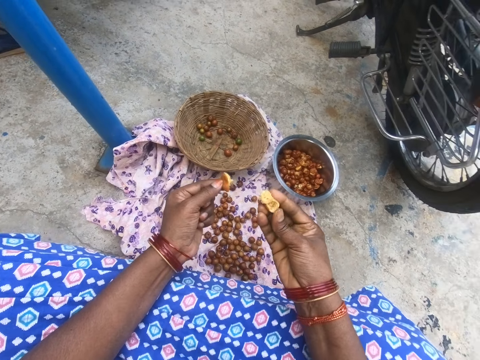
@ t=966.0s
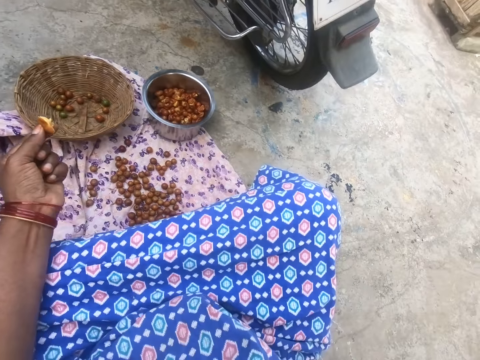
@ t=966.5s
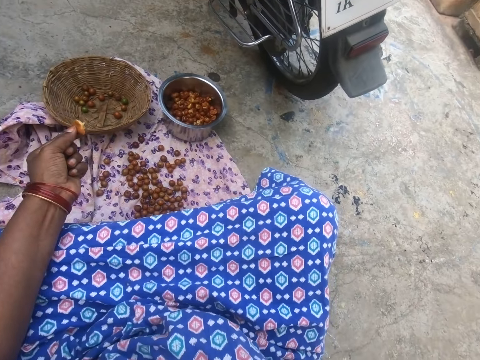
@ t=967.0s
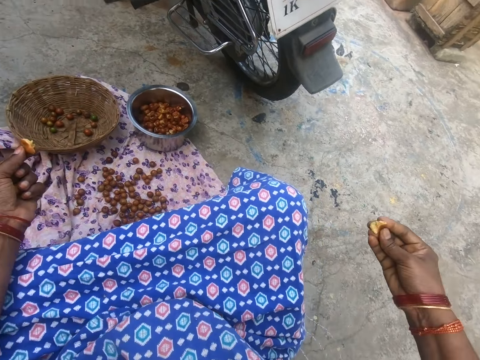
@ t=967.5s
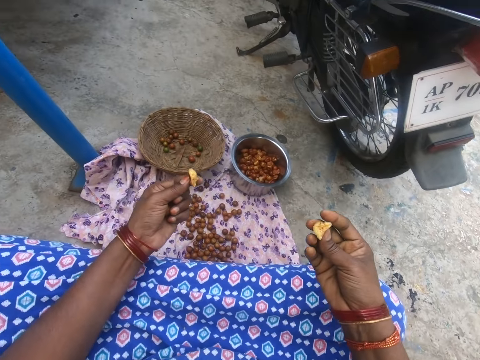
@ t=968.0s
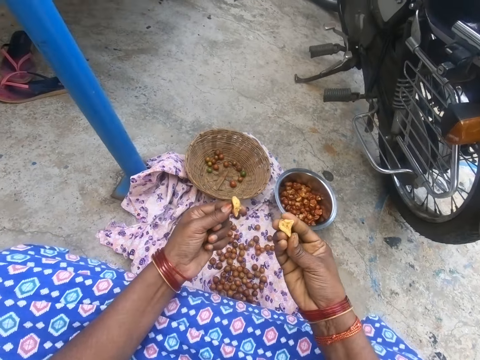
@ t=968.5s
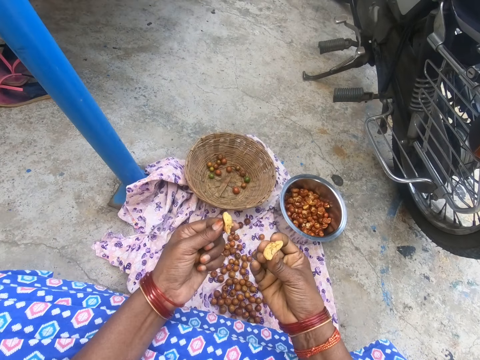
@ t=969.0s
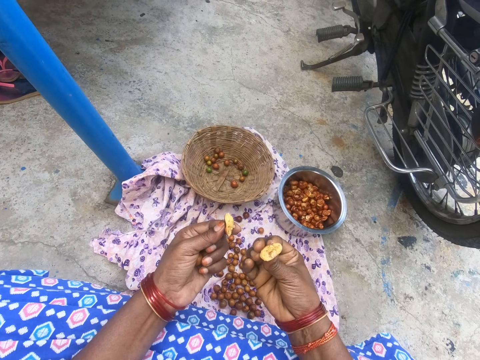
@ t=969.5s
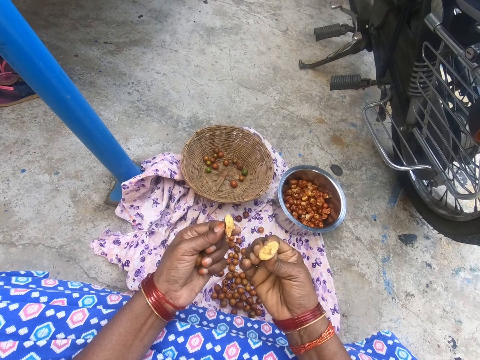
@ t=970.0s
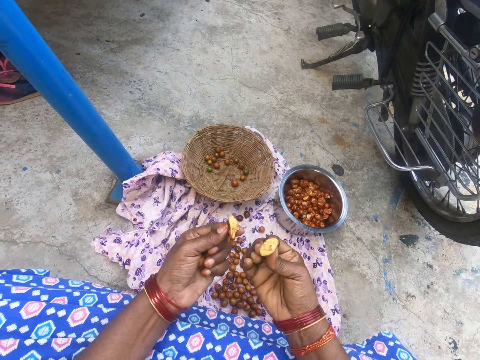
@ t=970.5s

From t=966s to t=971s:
The camera wearer throws down the cape gooseberry or fruit seed.

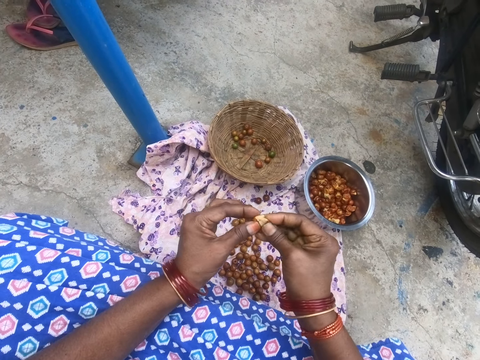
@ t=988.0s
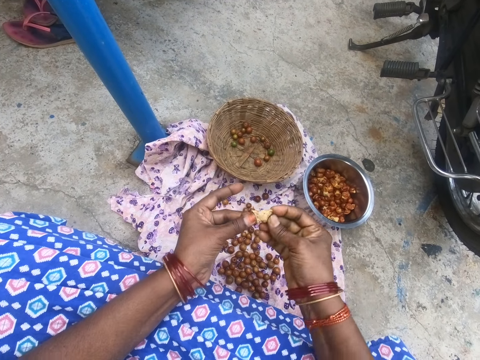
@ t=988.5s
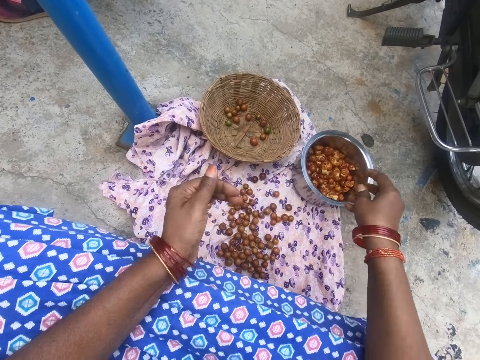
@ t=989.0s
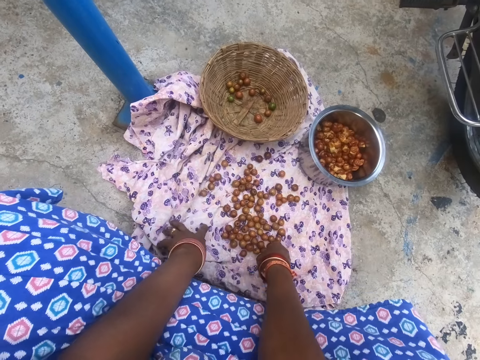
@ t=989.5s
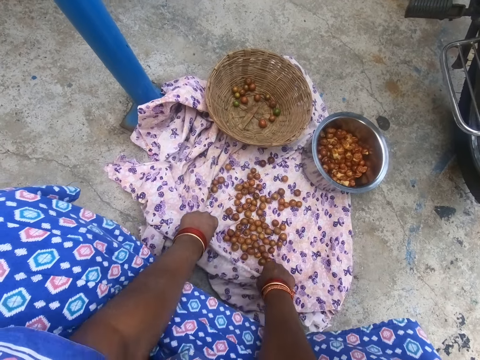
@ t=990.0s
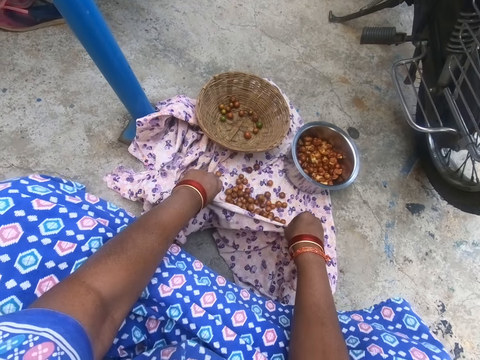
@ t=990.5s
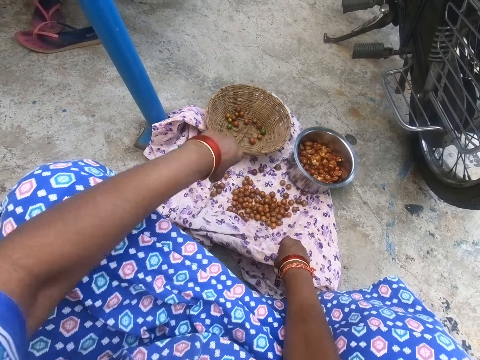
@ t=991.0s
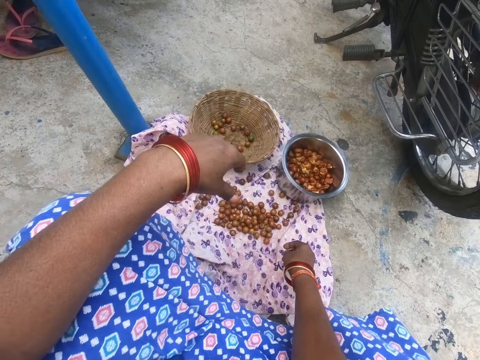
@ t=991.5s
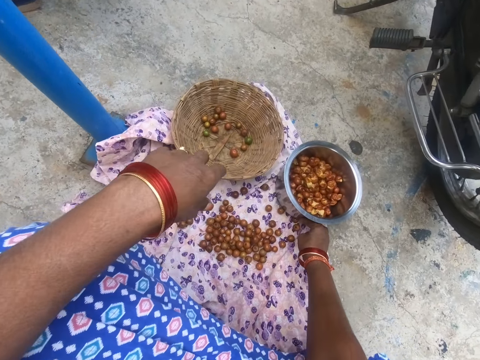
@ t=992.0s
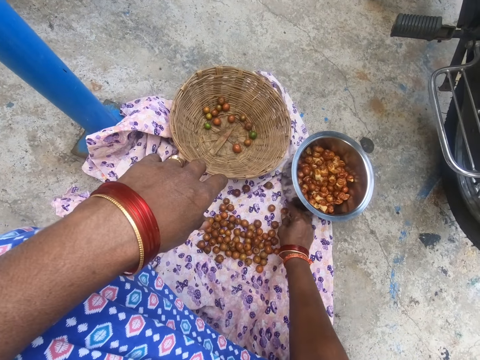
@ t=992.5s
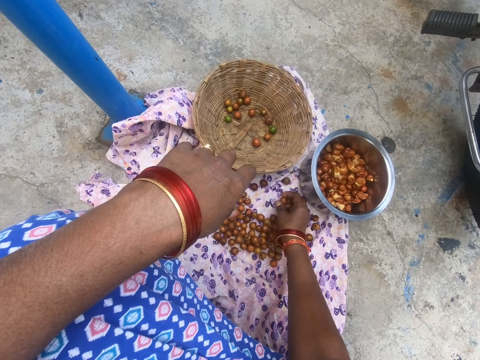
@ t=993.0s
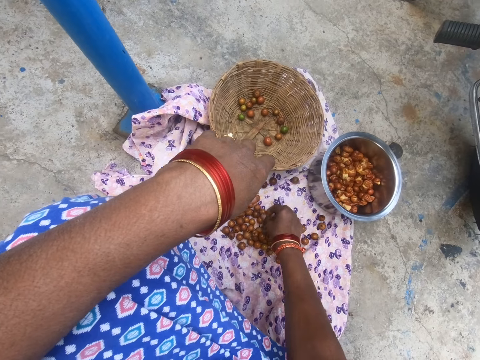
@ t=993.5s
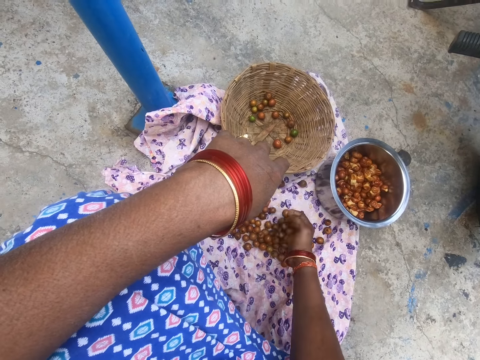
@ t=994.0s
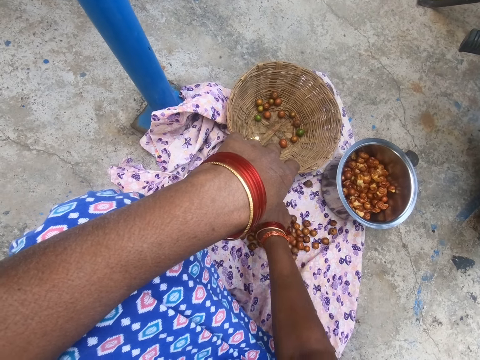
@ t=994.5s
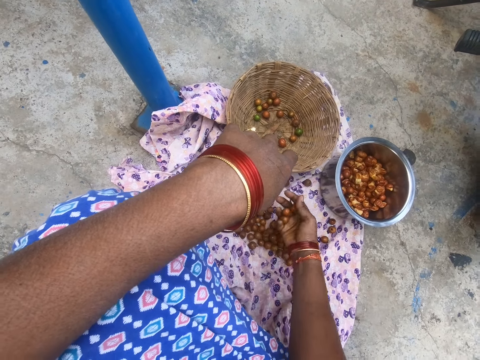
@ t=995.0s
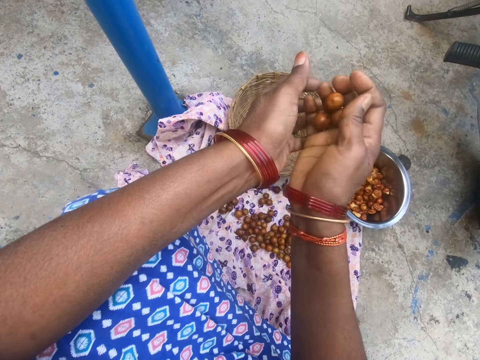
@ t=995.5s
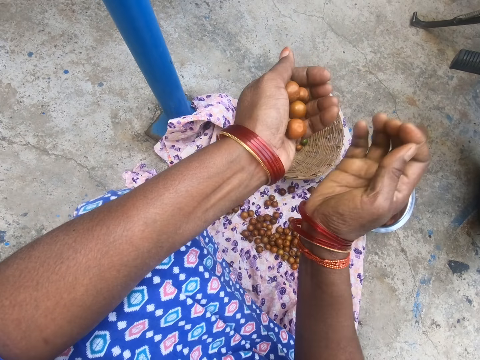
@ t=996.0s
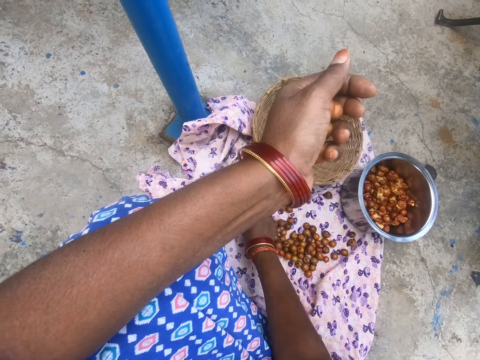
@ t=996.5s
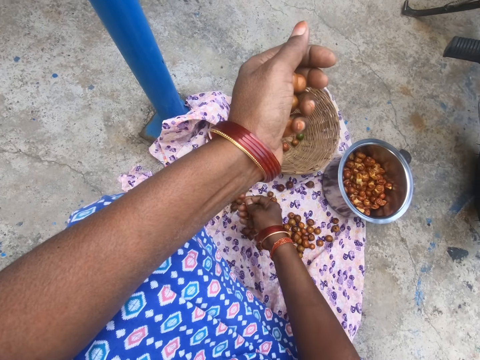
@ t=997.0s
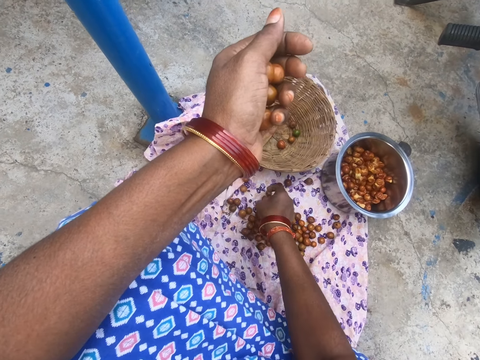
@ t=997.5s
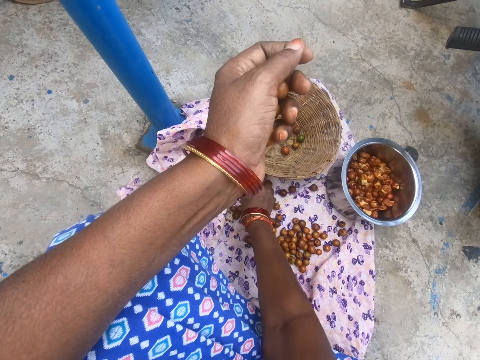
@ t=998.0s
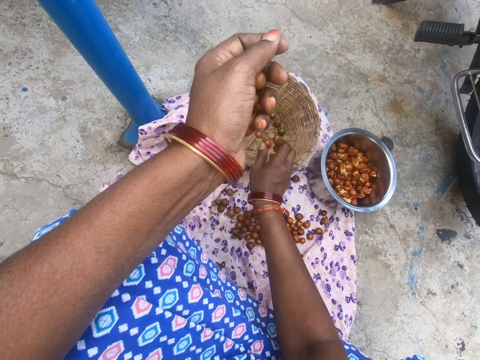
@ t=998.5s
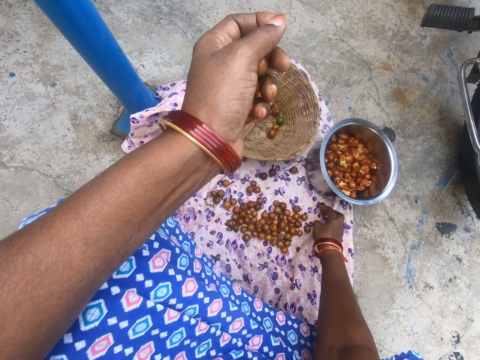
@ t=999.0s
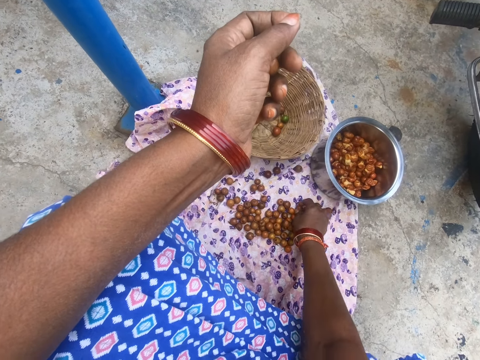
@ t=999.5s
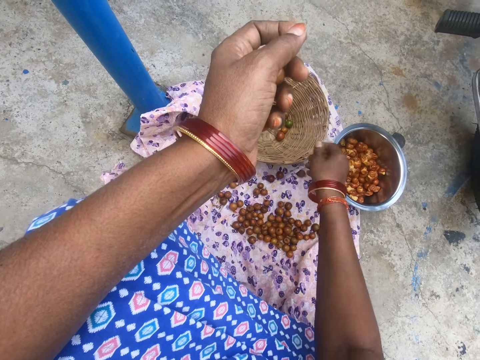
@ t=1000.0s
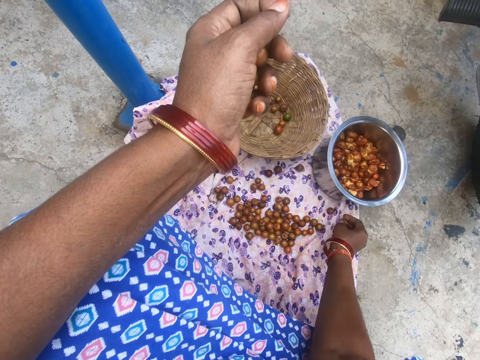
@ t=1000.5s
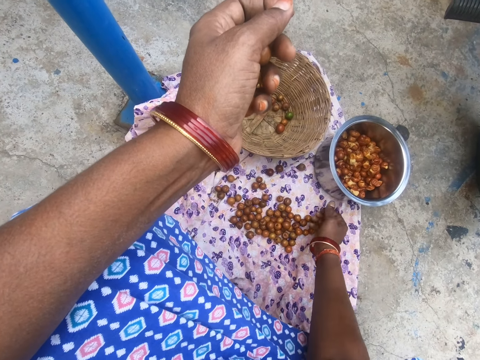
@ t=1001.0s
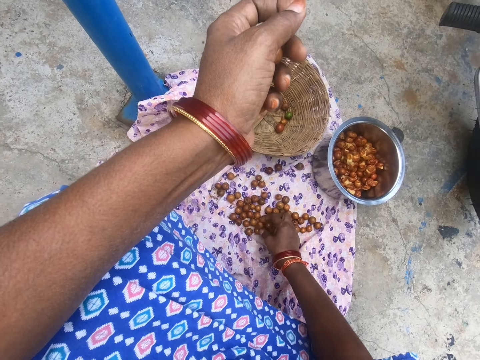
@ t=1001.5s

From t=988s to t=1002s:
The camera wearer drops the cape gooseberry in the pot. They pull the cloth and lift the cloth. They push the pot. They pick the cape gooseberries. They put the cape gooseberries on the left hand. They pick the cape gooseberries. They drop the cape gooseberries in the basket. They pick the cape gooseberries. They drop the cape gooseberries in the basket. They pick the cape gooseberries.

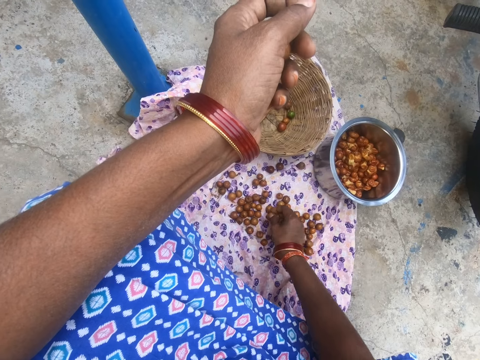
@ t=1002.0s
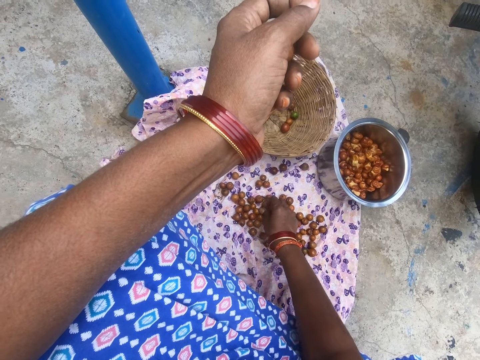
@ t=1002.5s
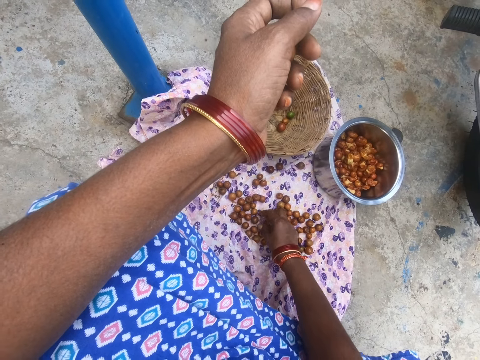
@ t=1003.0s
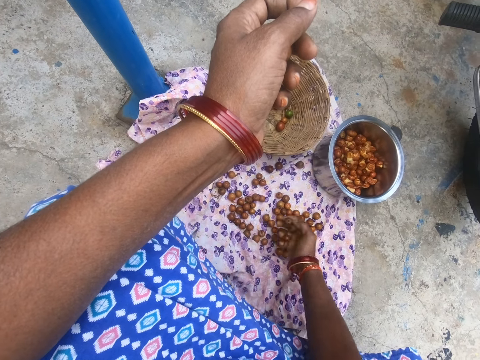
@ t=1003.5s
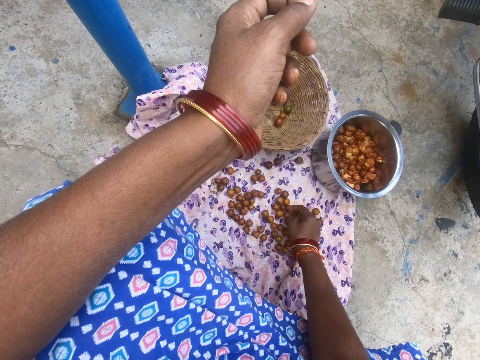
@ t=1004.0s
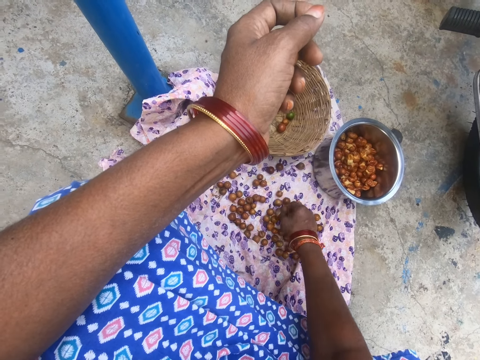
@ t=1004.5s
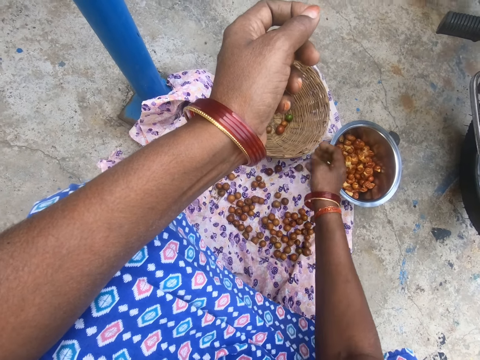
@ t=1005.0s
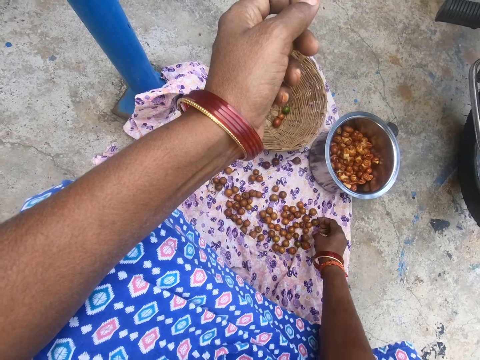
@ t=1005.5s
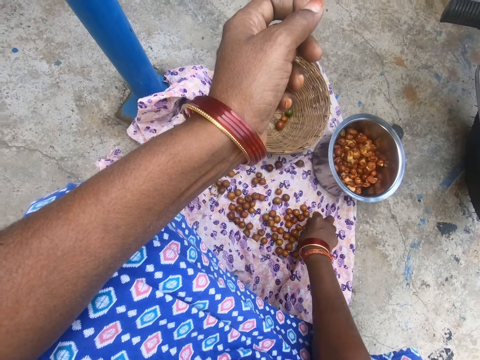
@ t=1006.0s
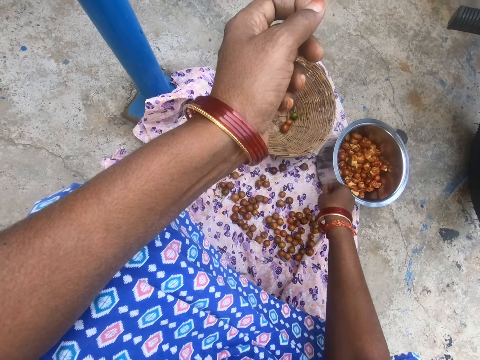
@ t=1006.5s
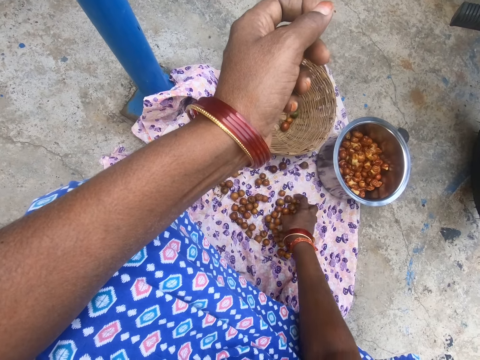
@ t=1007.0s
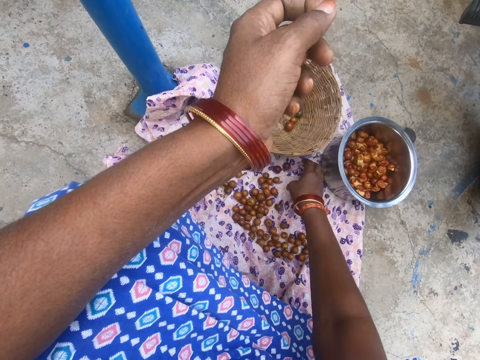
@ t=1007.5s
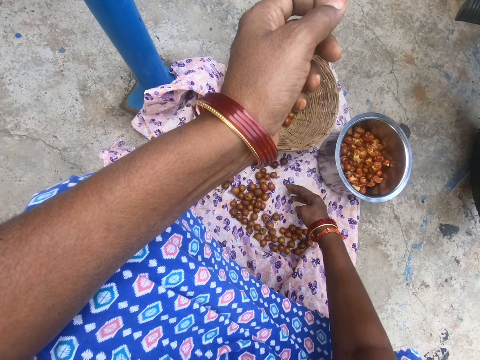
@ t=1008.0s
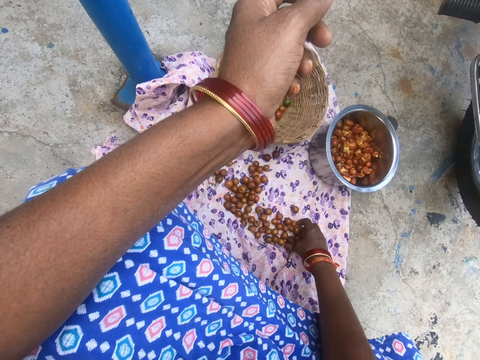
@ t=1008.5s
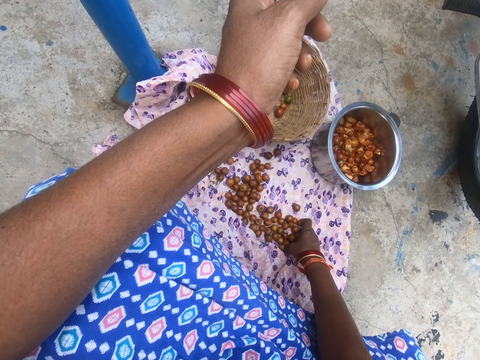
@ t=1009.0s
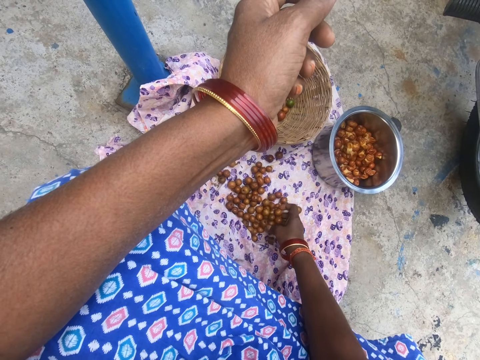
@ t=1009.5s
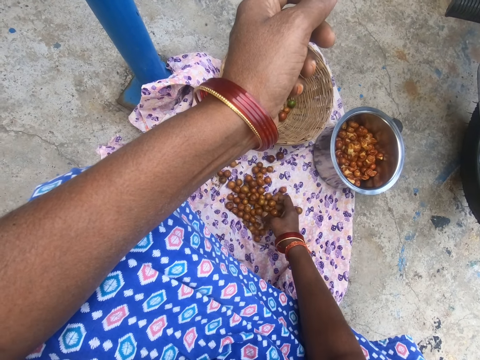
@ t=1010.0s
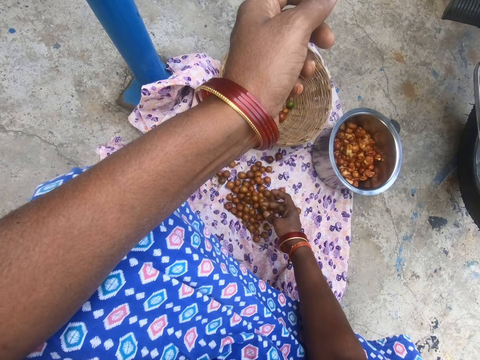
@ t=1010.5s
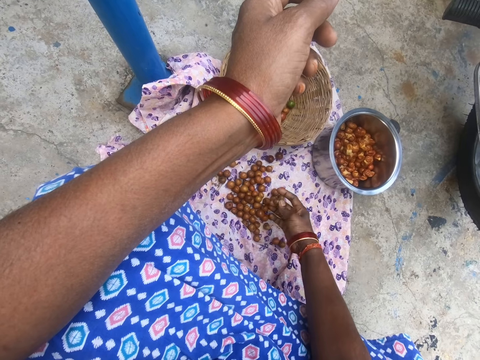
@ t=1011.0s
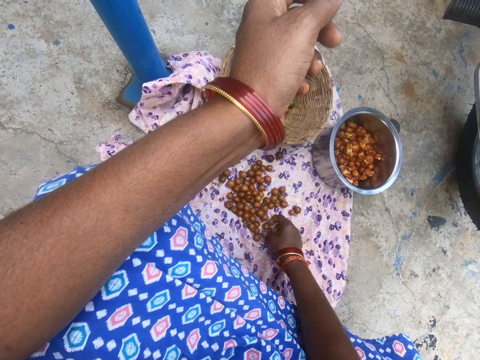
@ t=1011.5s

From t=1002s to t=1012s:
The camera wearer drops the cape gooseberries in the basket. They pick the cape gooseberries. They drop the cape gooseberries in the basket. They pick the cape gooseberries.
